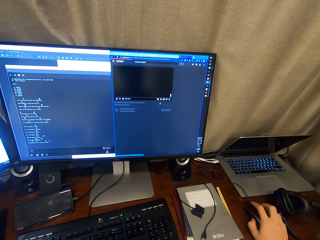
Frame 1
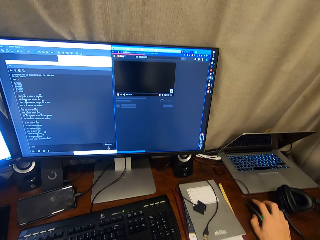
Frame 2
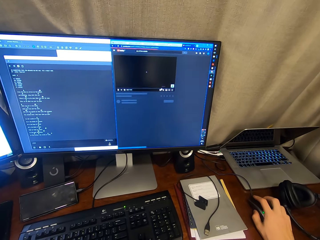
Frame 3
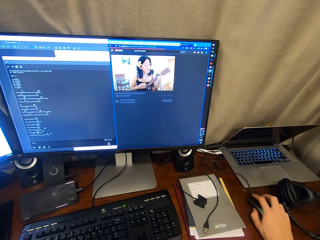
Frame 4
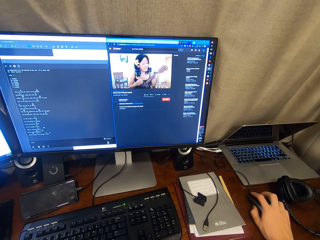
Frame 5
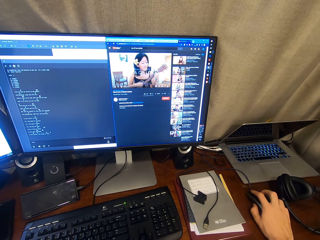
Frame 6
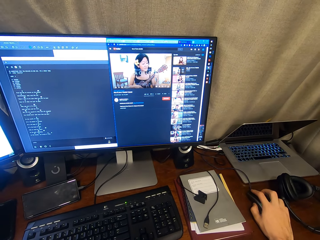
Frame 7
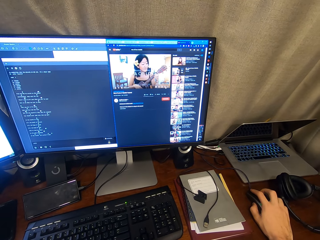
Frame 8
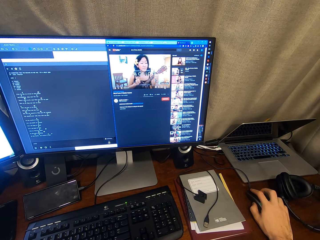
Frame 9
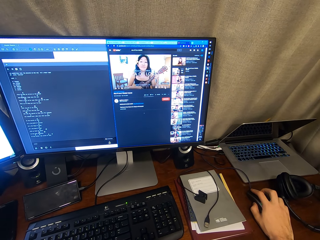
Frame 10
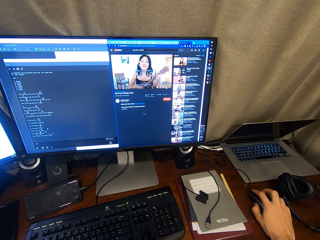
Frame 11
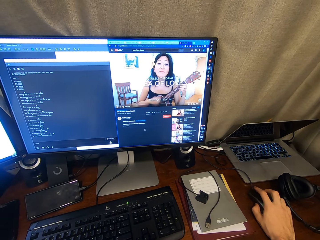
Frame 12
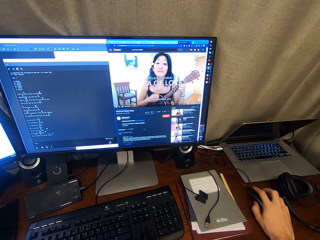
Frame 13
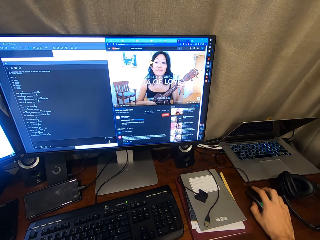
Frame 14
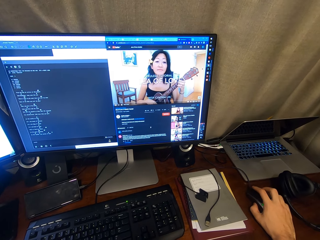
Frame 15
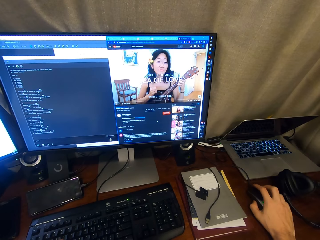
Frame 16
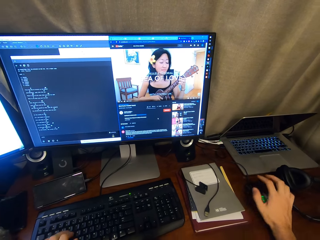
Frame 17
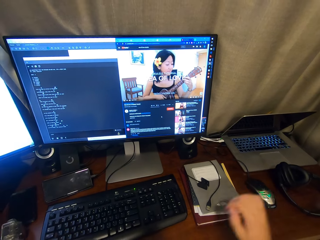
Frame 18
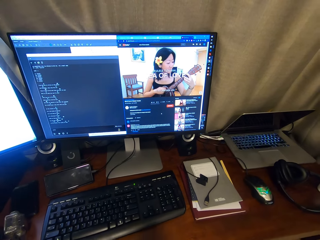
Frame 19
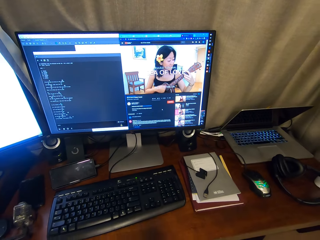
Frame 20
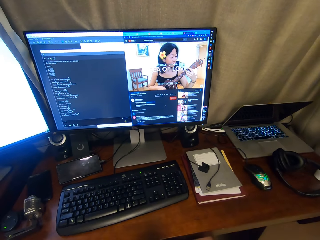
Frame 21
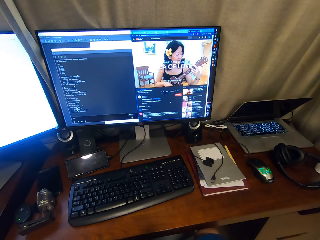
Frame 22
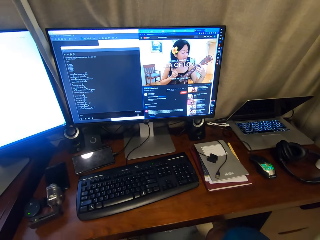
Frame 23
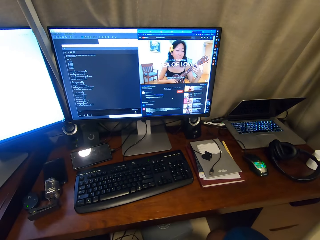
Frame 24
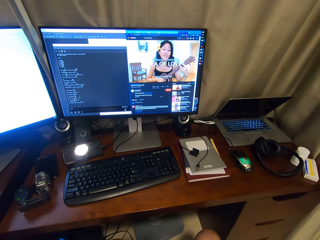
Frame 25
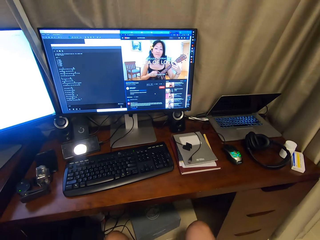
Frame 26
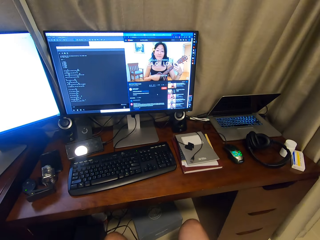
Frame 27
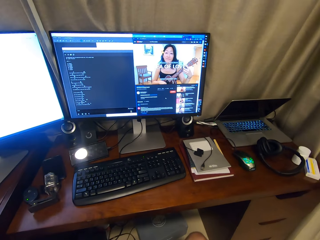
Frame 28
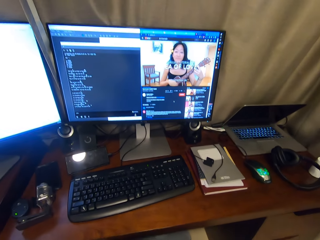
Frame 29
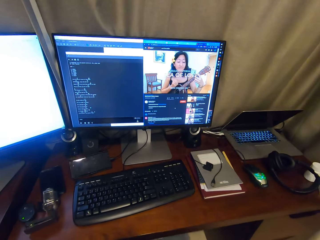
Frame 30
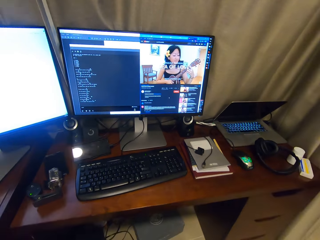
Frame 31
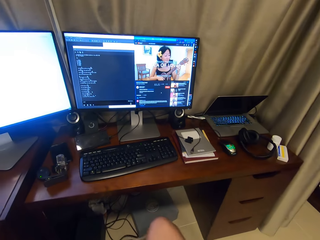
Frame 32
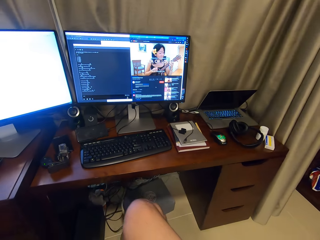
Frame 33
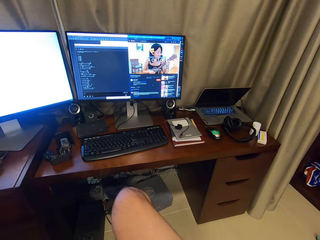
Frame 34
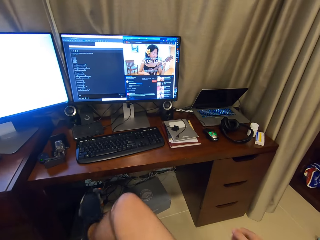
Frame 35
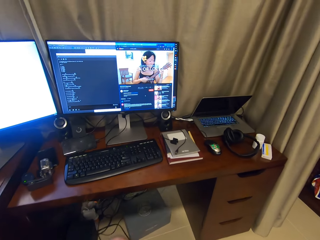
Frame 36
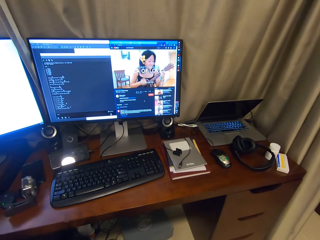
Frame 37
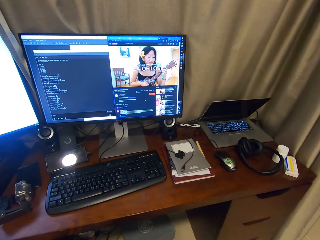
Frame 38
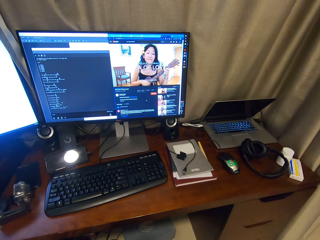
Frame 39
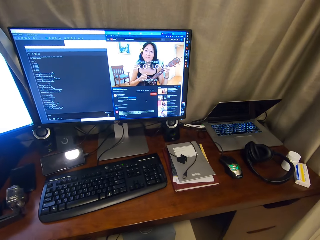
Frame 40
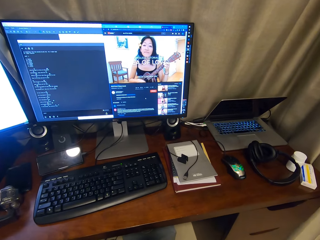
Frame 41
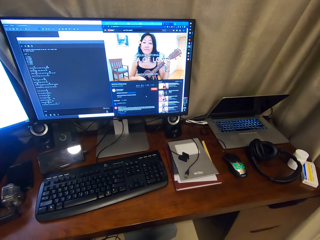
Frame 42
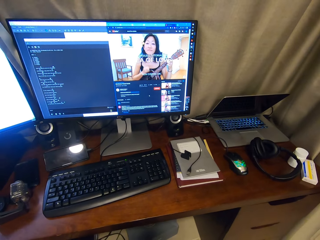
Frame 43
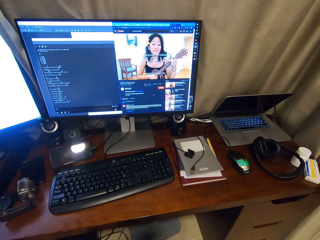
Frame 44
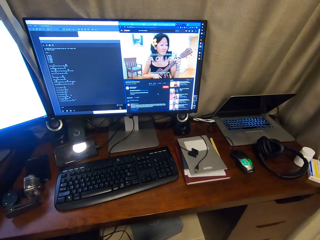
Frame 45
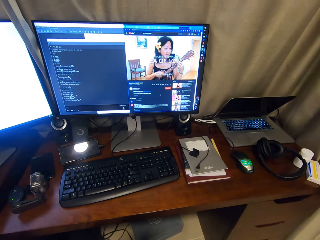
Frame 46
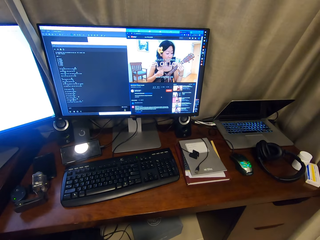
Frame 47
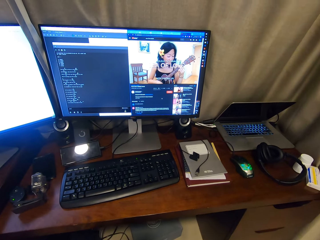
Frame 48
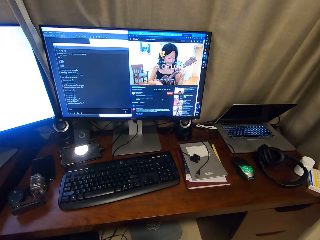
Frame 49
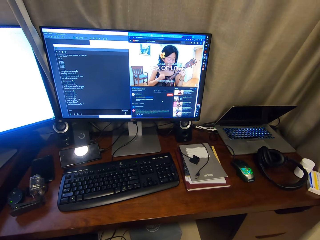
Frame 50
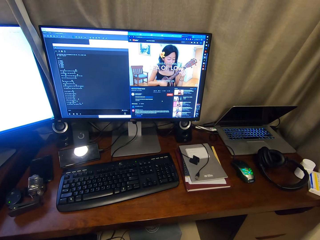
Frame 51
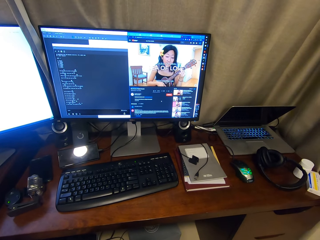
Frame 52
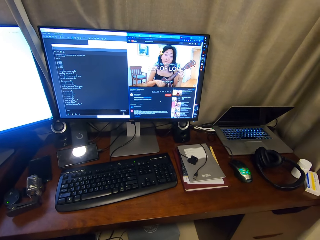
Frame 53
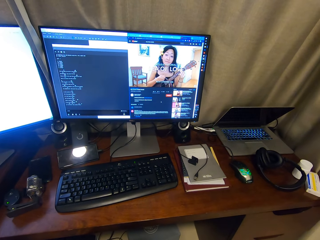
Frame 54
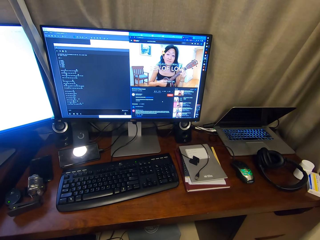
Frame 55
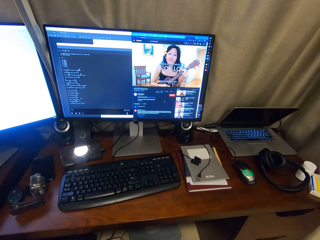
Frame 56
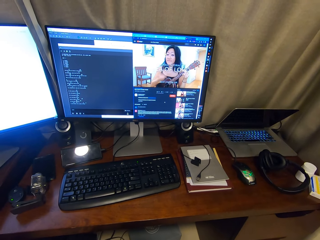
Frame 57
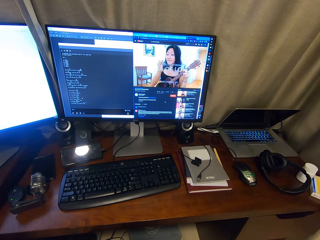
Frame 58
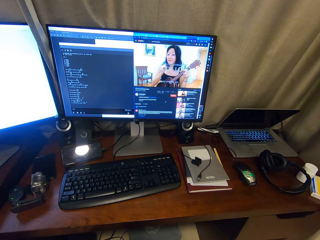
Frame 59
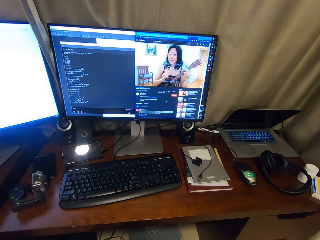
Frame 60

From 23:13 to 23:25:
The camera wearer looks around. They adjust their sitting position.

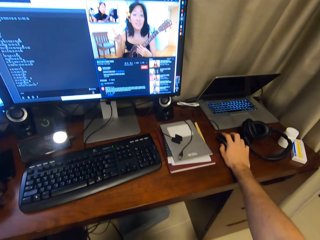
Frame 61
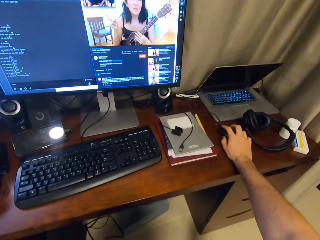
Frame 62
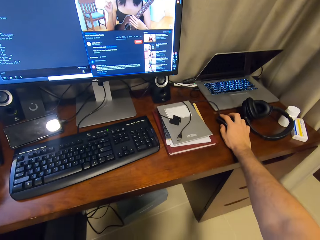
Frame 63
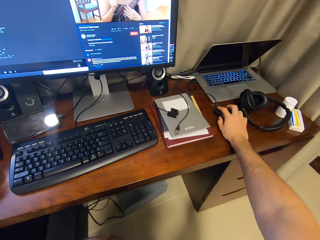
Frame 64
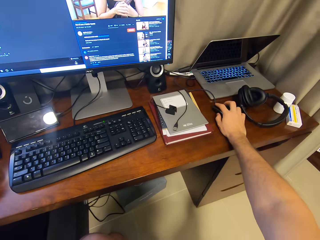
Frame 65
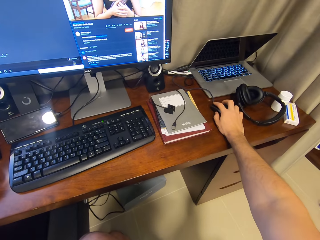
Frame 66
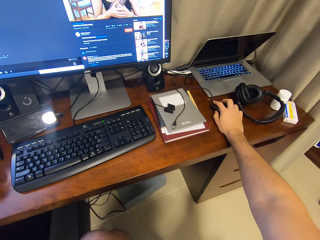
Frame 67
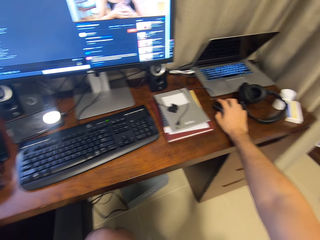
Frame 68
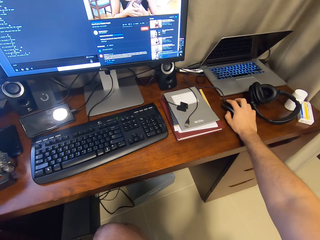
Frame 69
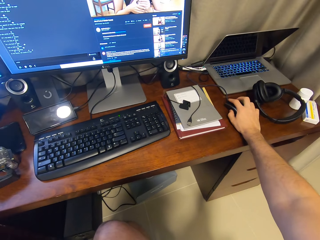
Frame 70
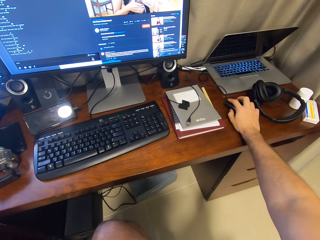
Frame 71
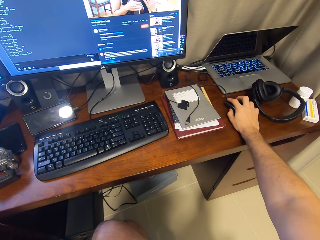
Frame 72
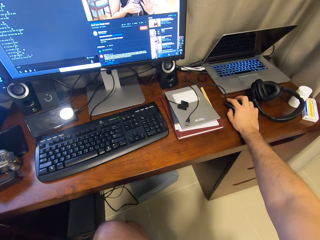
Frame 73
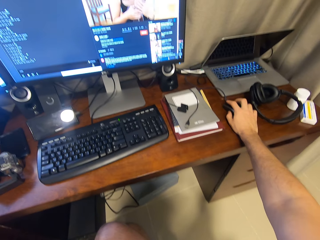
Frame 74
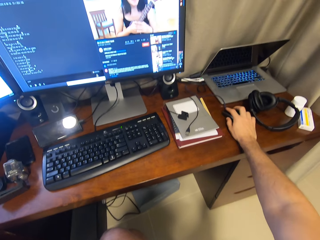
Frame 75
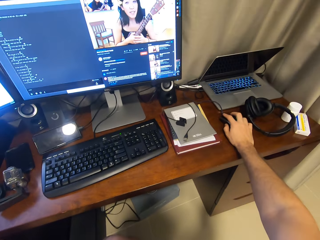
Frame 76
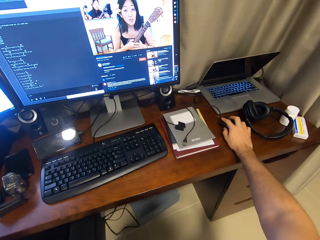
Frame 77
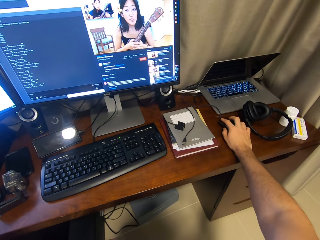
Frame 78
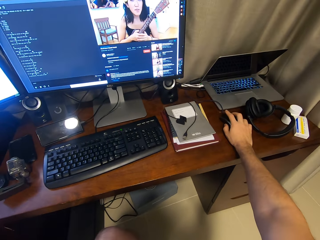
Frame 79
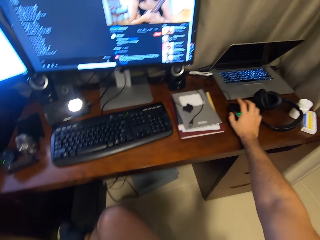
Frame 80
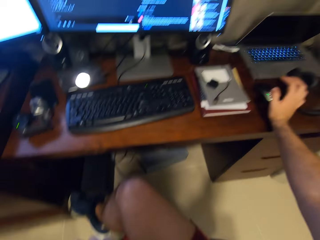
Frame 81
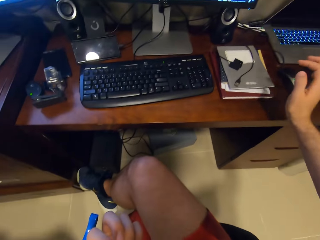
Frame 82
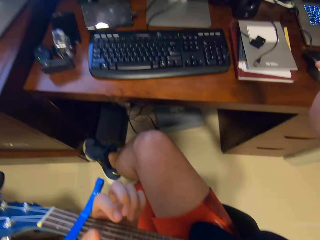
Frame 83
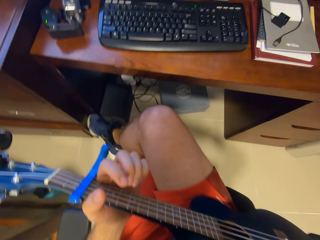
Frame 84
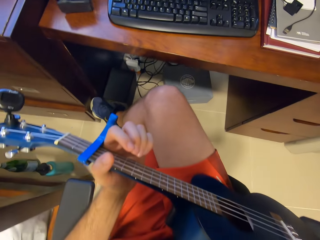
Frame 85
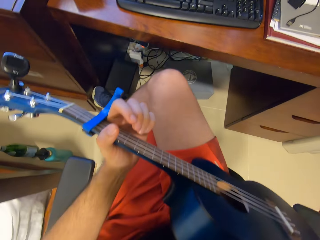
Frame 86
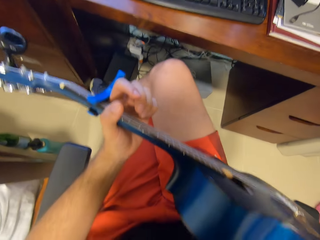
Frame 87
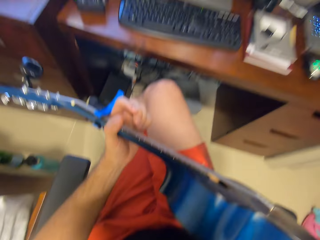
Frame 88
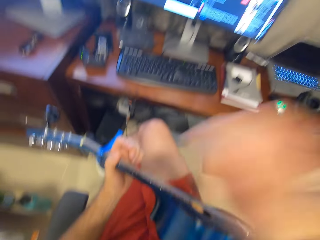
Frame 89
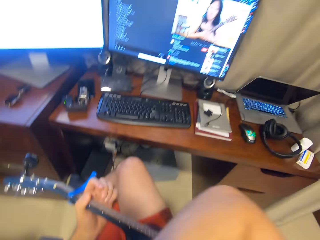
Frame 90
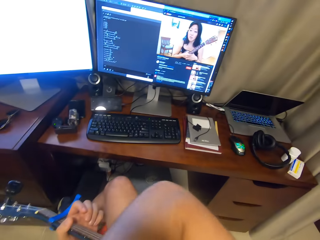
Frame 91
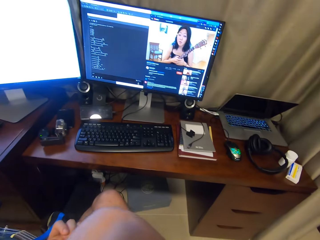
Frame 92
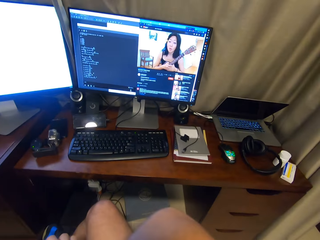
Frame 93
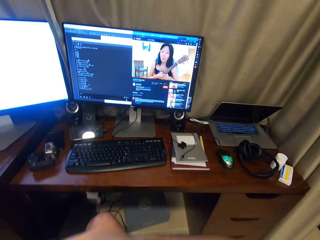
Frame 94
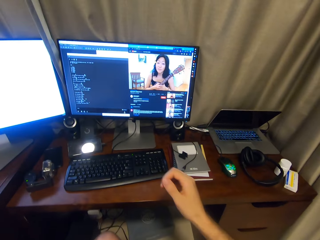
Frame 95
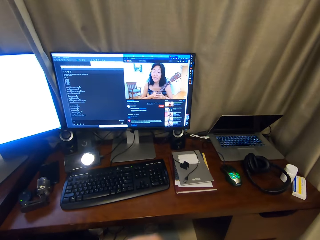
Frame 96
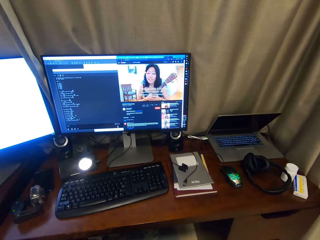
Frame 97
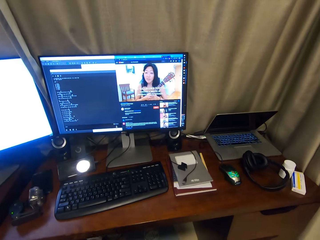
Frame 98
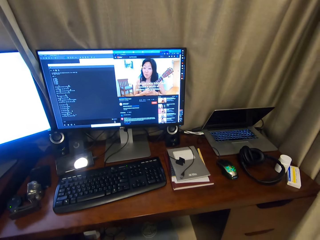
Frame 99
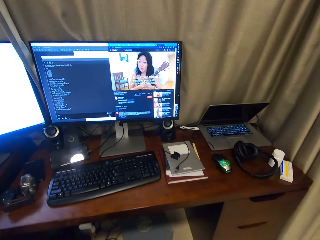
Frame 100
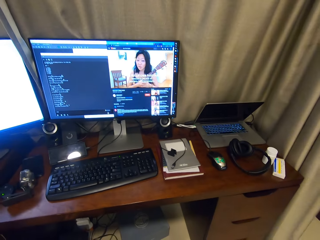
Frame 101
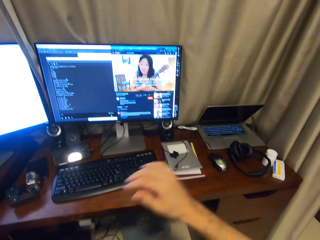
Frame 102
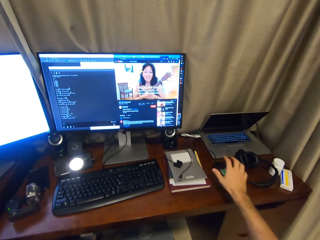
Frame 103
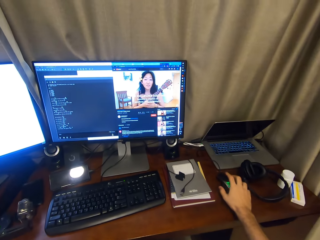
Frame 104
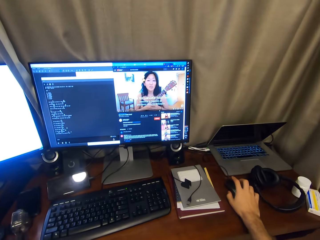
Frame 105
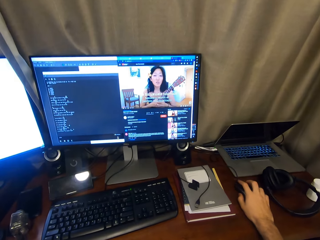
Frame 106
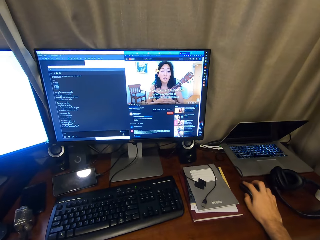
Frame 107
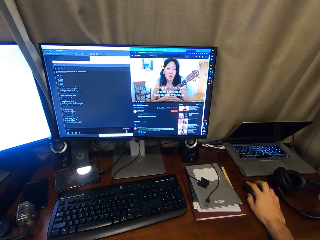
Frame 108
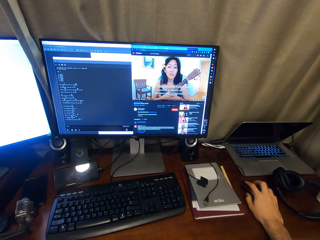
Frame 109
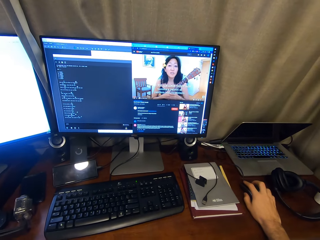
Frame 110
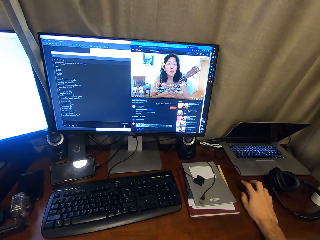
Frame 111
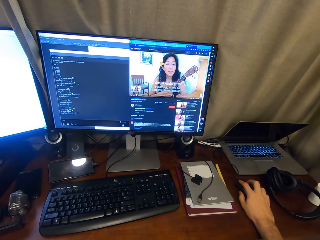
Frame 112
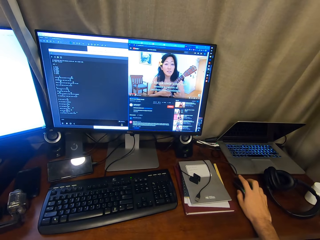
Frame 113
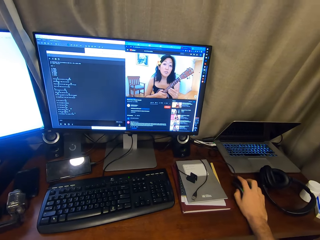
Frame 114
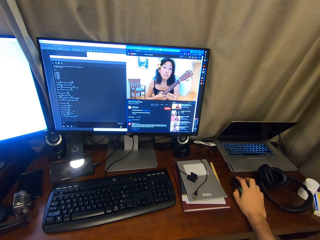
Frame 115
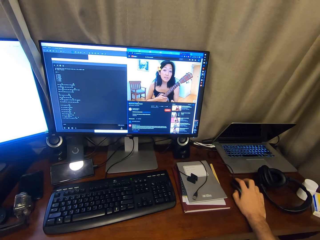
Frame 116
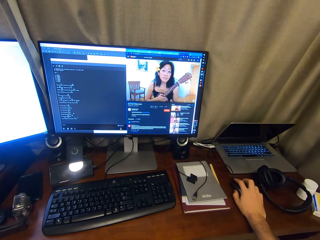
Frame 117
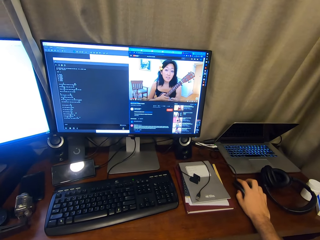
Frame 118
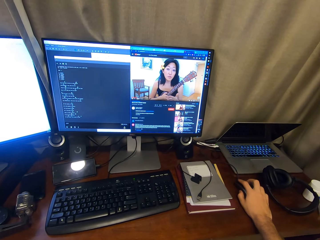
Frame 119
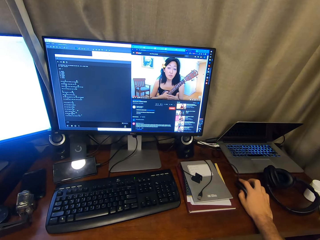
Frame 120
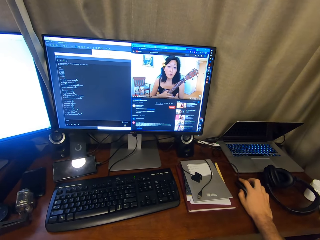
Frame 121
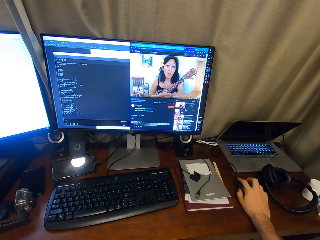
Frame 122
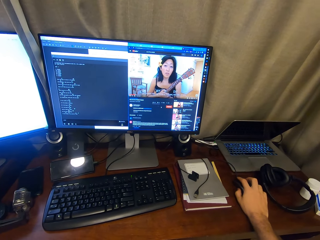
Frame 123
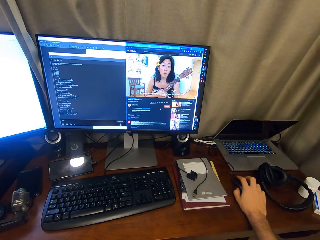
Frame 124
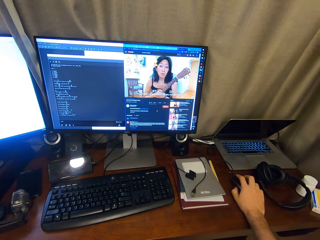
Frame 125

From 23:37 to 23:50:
The camera wearer scrolls with the mouse. They control the mouse. They play a guitar. They look around. They use the mouse. They hold the mouse.
